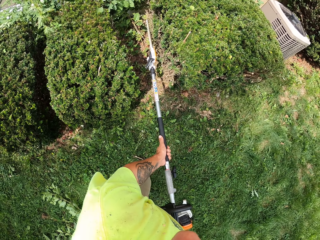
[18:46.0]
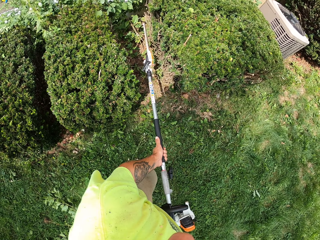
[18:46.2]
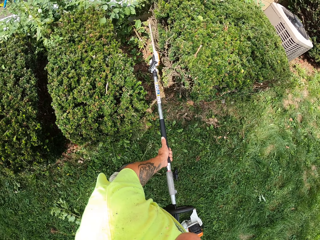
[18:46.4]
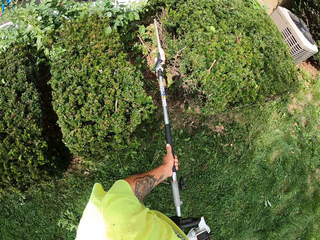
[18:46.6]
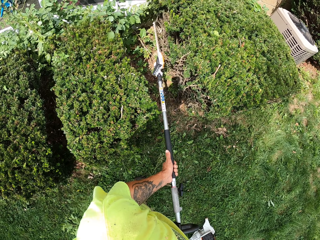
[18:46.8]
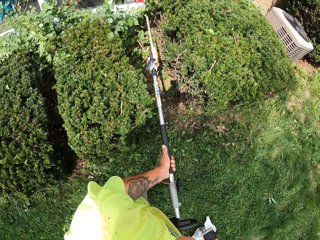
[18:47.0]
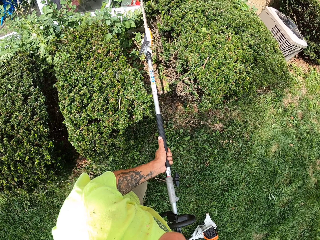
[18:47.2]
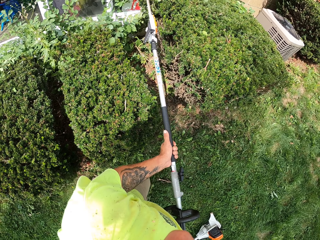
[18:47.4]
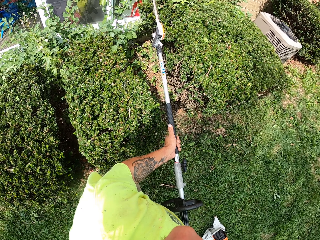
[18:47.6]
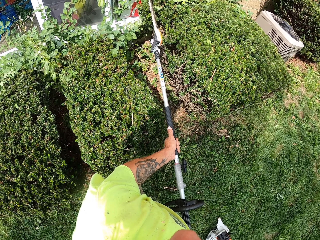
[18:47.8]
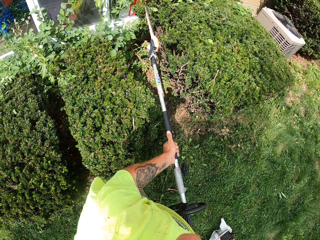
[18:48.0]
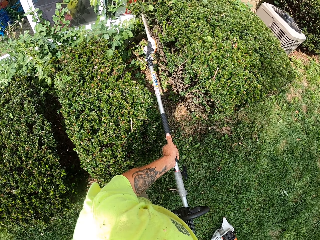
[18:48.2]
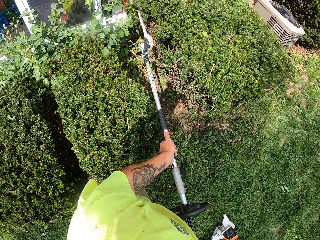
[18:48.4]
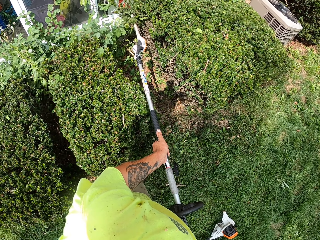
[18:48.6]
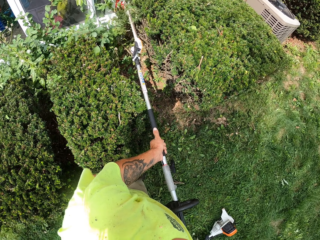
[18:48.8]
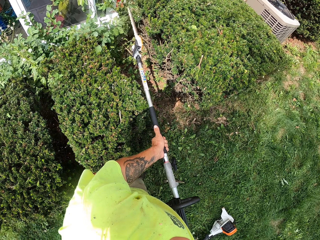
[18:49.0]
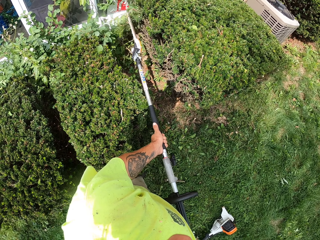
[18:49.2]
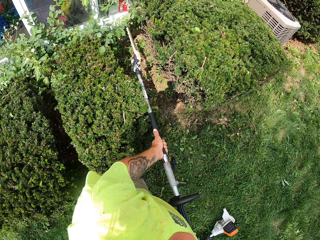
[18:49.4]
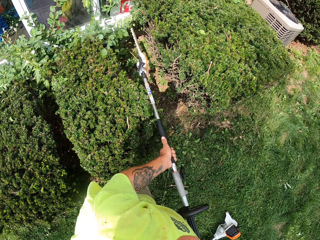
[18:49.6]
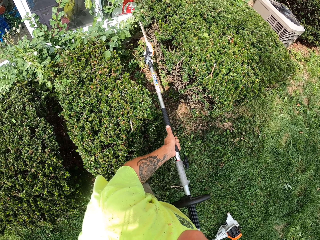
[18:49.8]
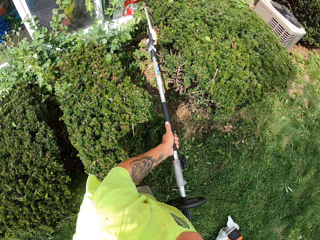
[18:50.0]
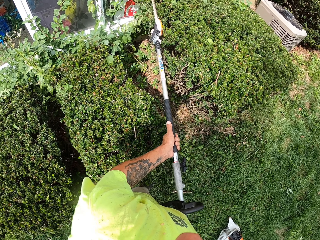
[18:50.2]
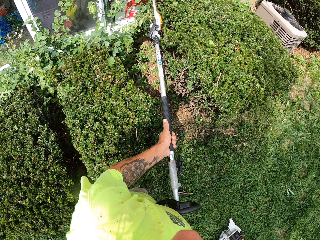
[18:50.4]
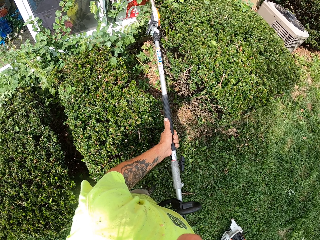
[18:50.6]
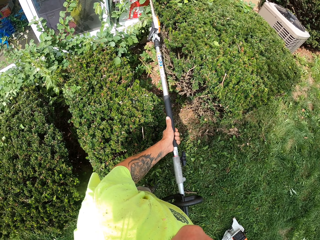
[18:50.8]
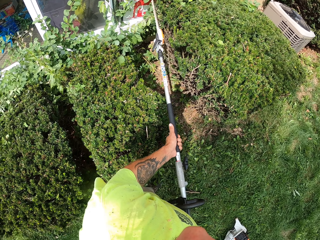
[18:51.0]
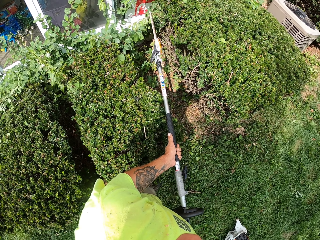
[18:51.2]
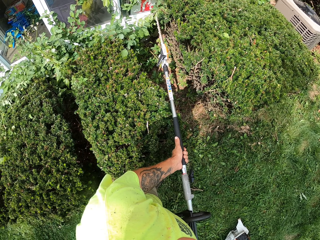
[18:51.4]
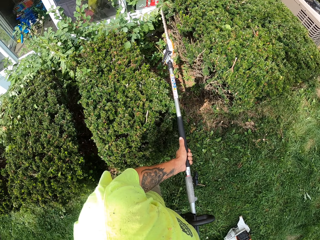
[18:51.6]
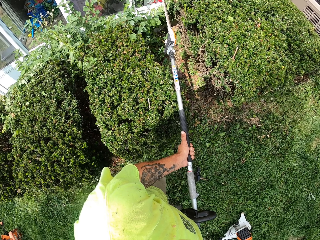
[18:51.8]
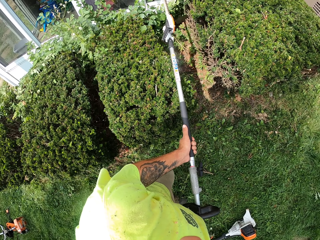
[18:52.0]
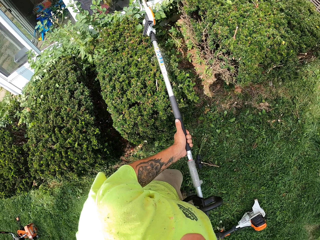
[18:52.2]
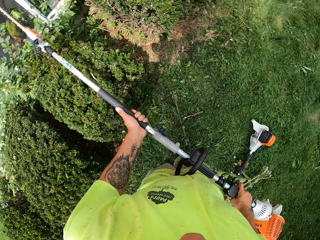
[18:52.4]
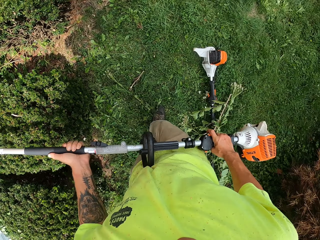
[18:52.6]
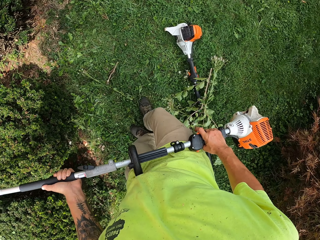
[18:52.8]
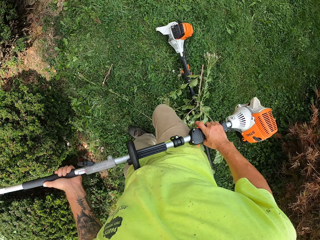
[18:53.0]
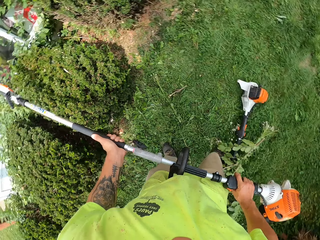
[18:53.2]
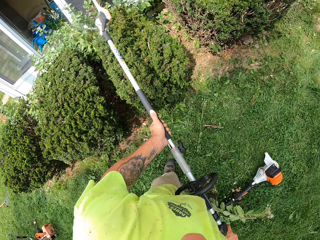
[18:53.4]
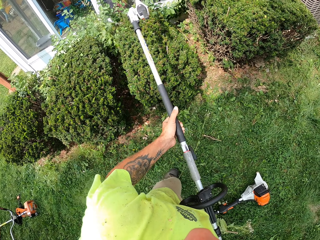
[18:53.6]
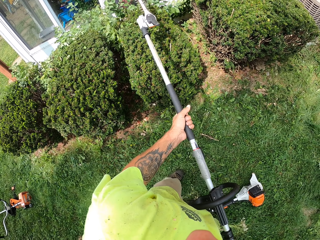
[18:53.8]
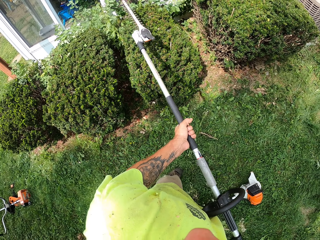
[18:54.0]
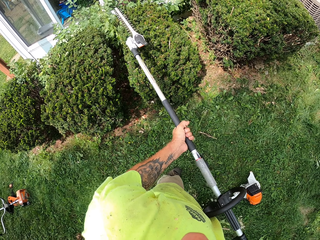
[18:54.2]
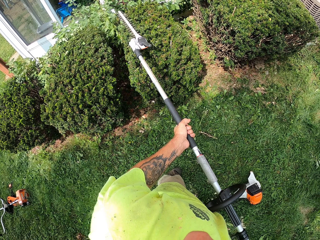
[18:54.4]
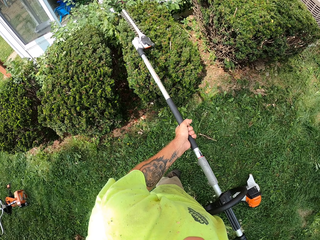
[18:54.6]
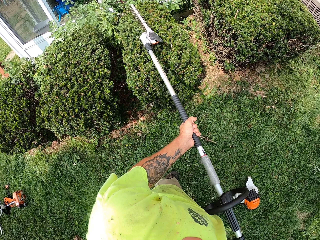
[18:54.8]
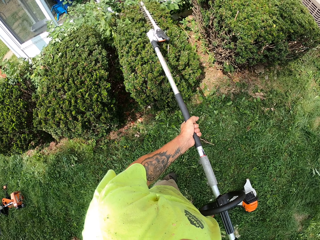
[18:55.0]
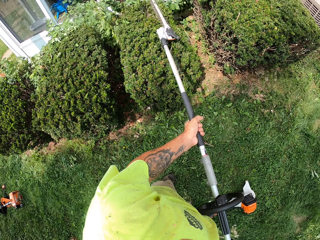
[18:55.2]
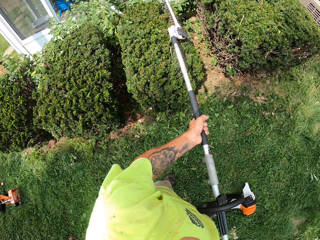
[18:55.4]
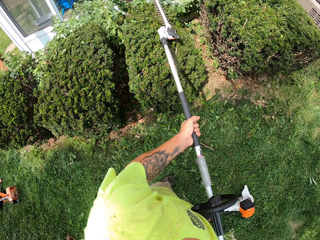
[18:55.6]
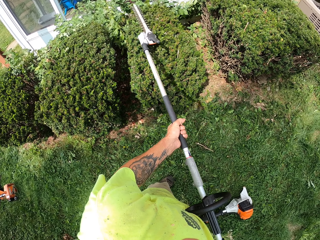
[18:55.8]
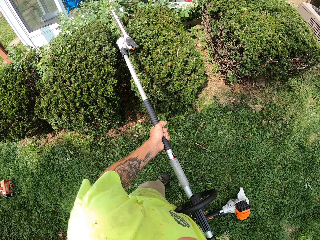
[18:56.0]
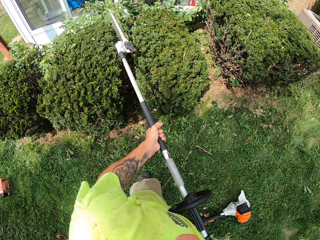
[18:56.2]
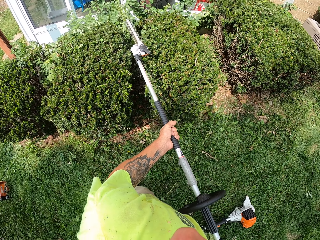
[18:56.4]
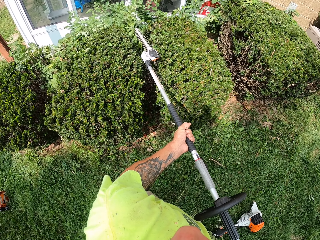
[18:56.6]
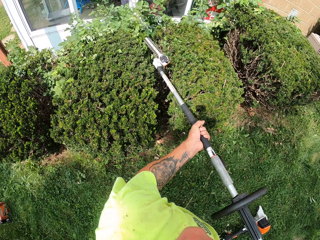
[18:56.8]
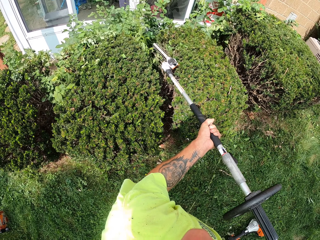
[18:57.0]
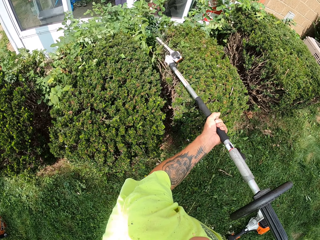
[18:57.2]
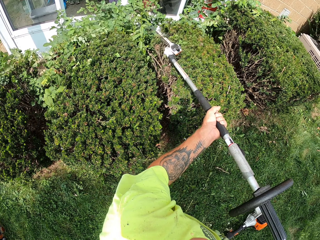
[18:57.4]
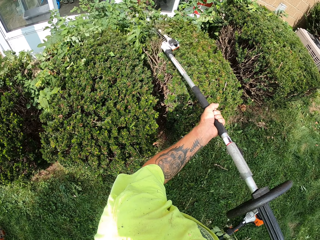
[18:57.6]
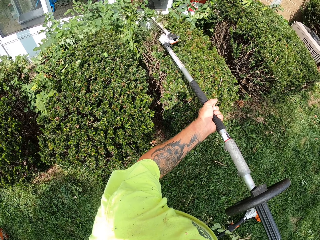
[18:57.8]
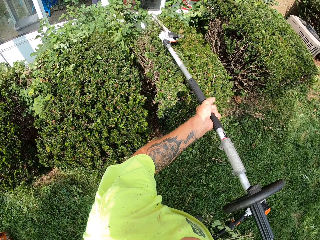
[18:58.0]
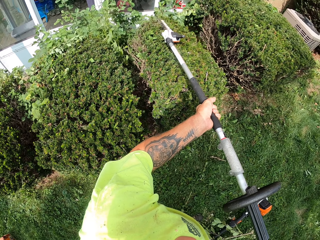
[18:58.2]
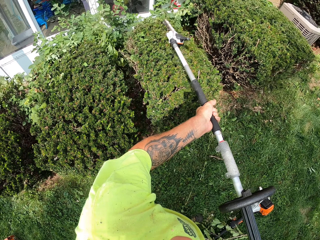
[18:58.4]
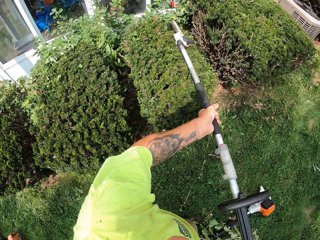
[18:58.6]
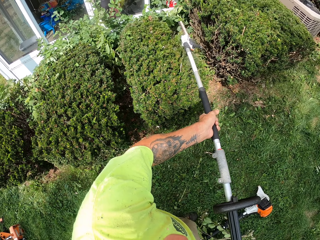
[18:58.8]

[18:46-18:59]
The camera wearer takes a few steps back. They trim a shrub with a hedge trimmer.

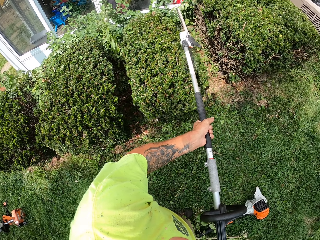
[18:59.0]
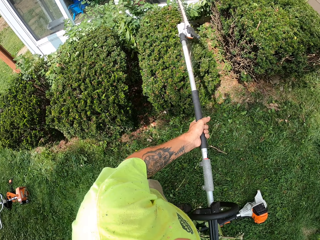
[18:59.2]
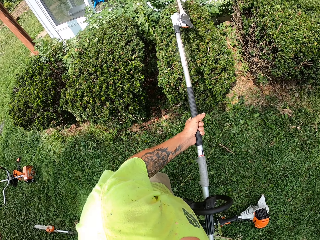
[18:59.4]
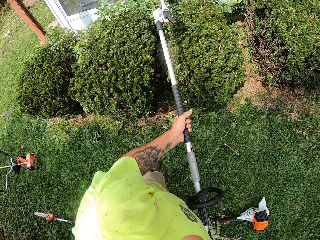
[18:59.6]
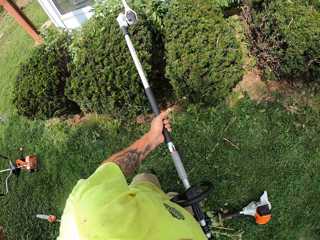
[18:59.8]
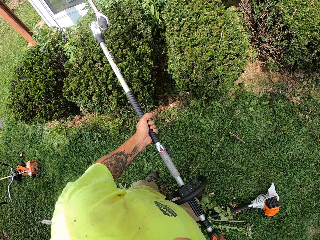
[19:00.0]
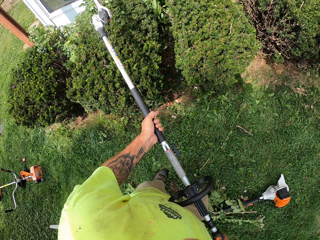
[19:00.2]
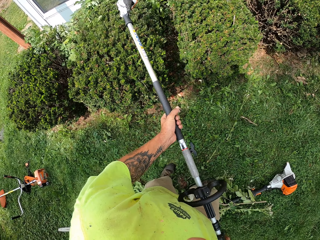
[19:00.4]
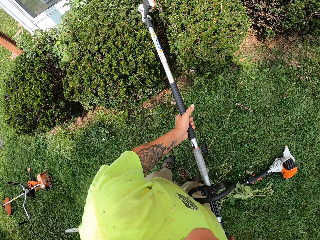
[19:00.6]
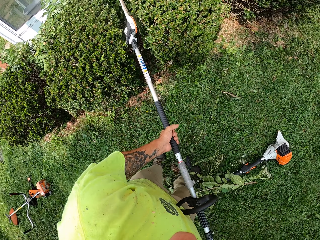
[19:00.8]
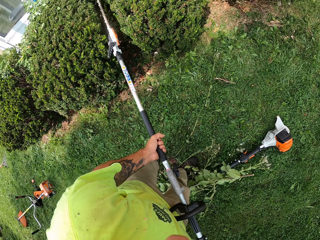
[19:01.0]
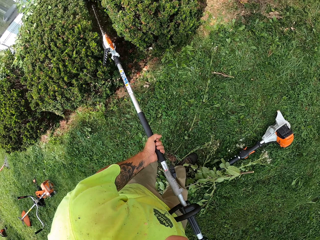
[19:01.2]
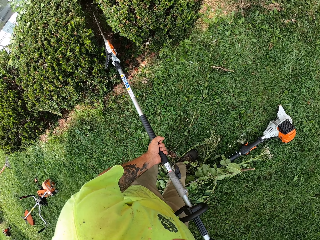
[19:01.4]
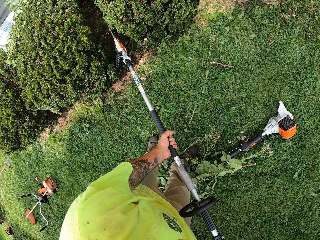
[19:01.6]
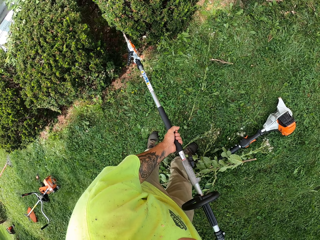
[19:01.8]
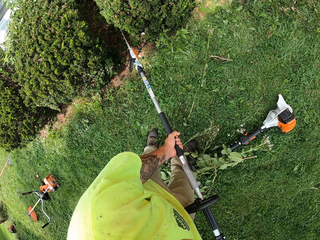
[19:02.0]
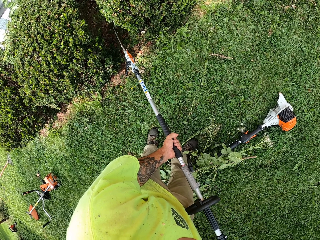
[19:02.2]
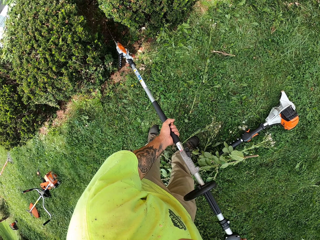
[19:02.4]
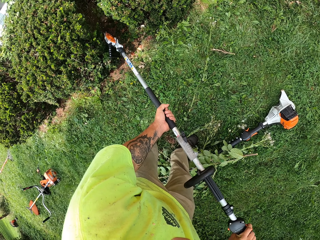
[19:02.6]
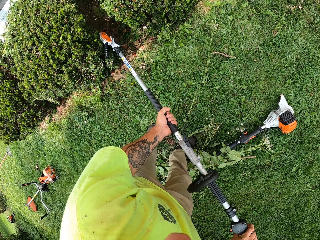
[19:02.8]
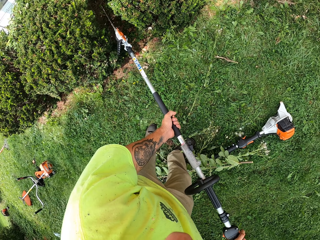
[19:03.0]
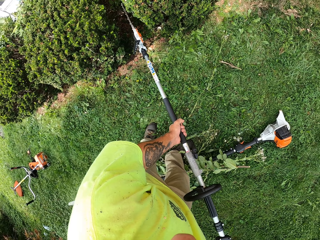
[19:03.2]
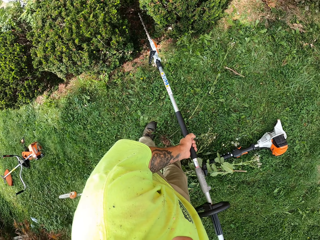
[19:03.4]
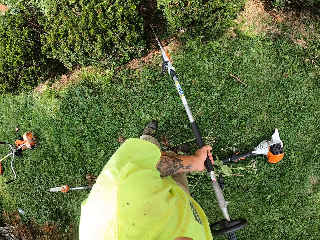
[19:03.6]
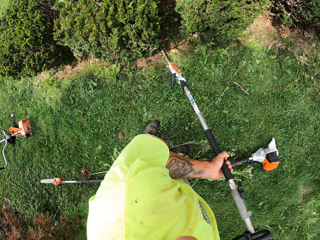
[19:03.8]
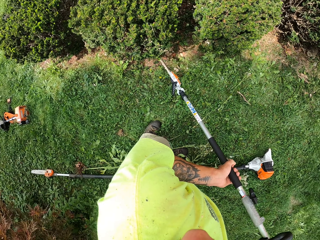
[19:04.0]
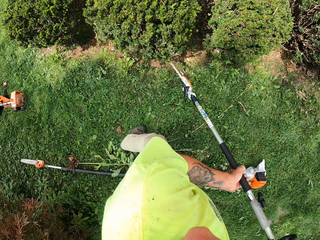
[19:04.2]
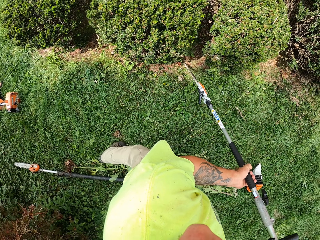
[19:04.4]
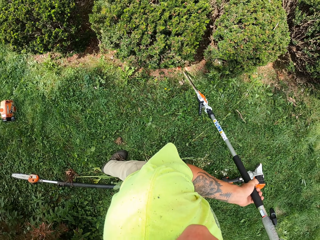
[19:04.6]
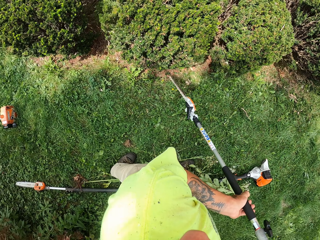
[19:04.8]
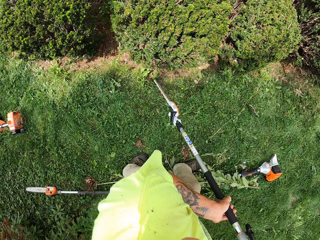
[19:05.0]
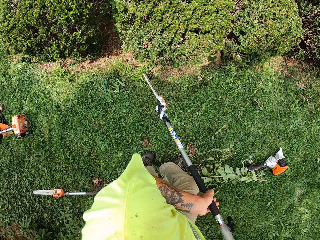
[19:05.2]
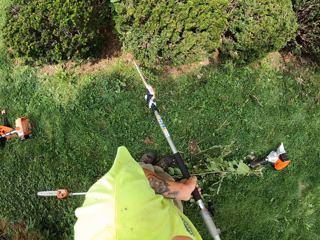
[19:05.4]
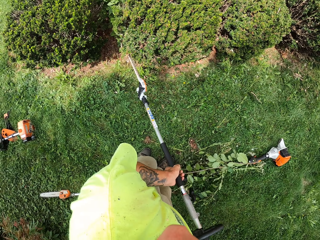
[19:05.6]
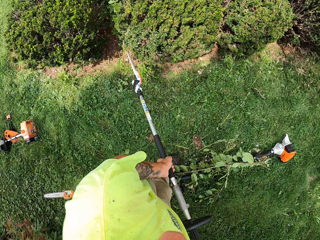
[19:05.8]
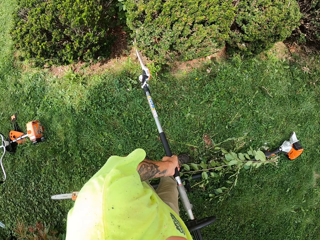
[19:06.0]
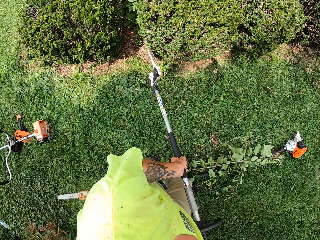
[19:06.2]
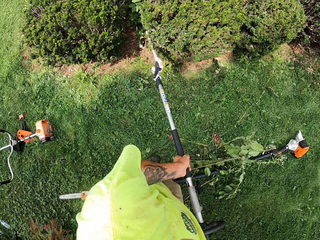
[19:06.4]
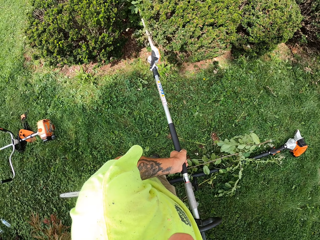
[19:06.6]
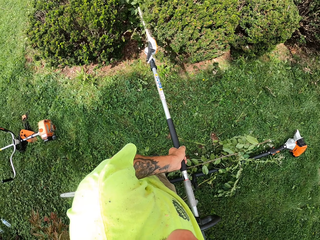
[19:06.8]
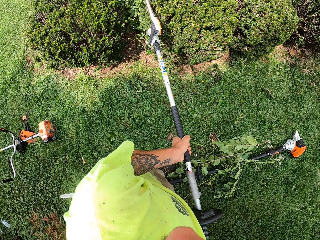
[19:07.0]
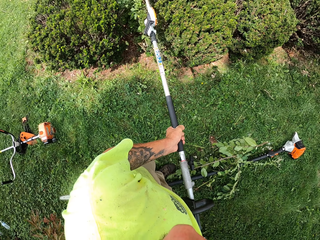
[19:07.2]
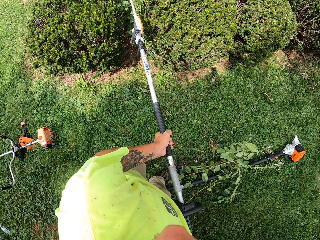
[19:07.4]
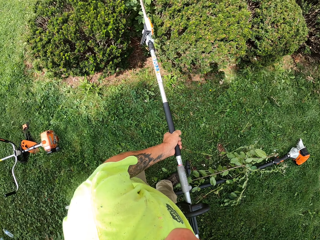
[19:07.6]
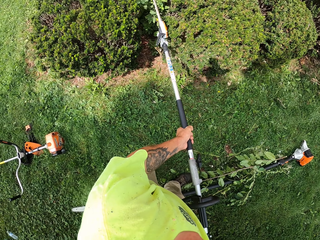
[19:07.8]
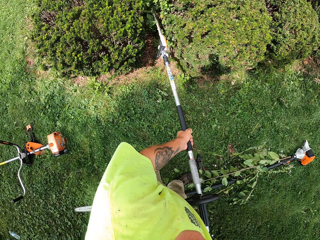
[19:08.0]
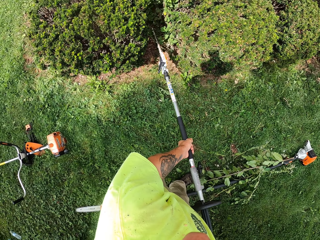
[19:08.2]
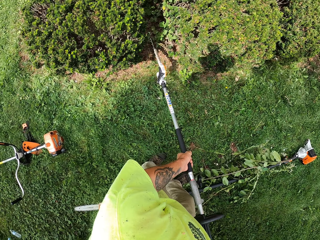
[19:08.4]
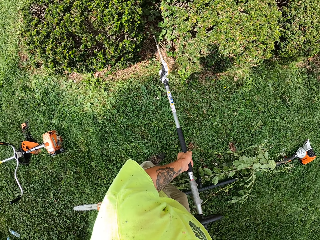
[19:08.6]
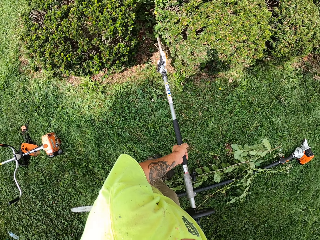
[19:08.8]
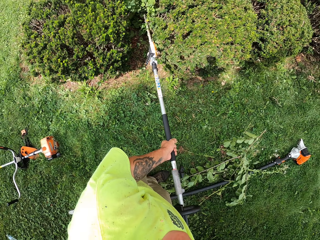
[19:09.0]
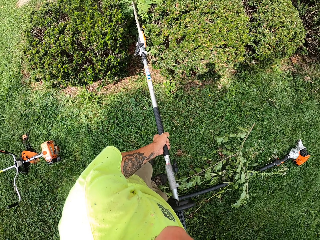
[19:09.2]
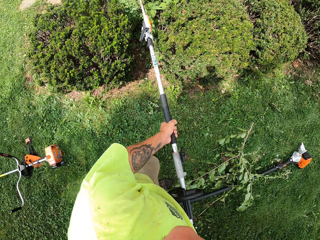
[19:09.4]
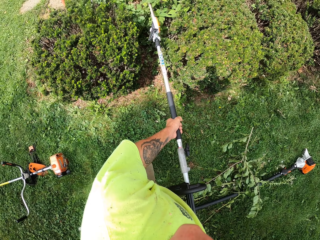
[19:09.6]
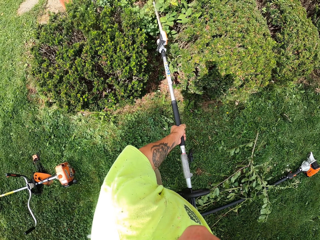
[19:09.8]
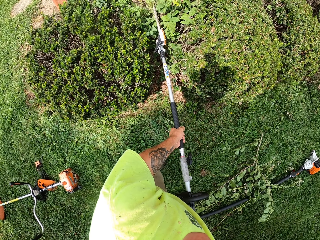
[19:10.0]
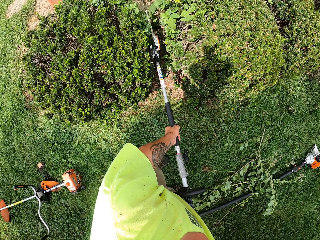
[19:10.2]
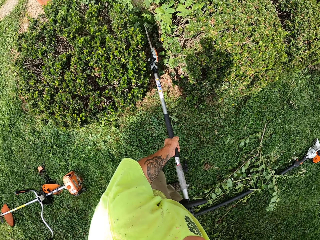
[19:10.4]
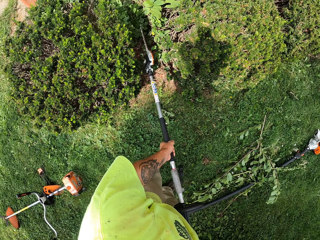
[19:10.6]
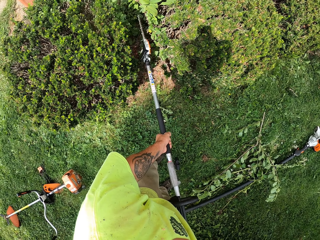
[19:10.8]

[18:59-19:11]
The camera wearer takes a few steps back. They trim a shrub with a hedge trimmer.
